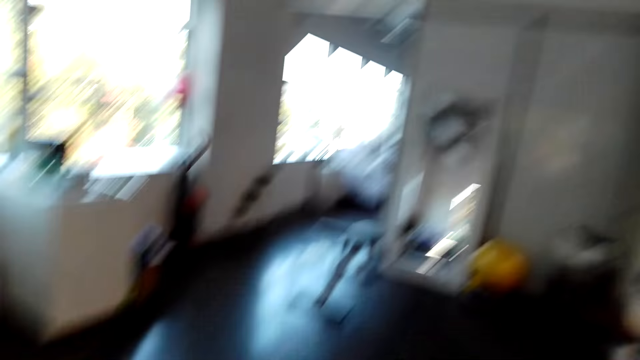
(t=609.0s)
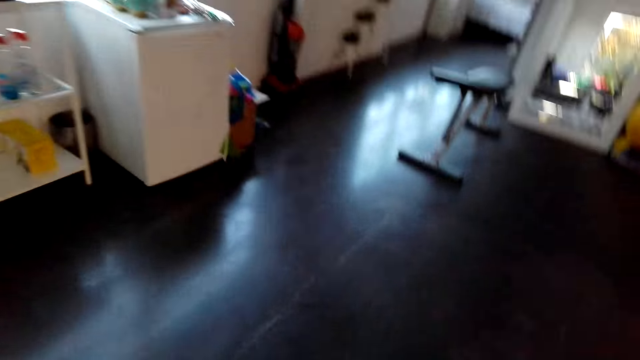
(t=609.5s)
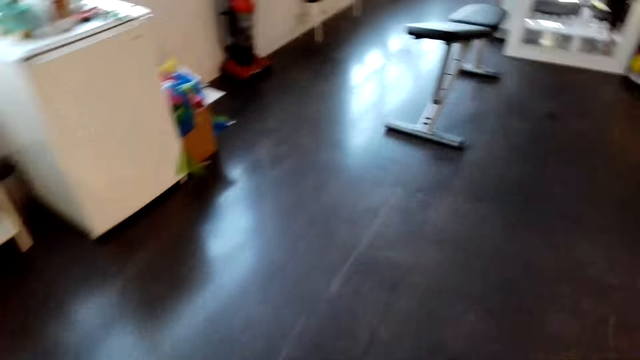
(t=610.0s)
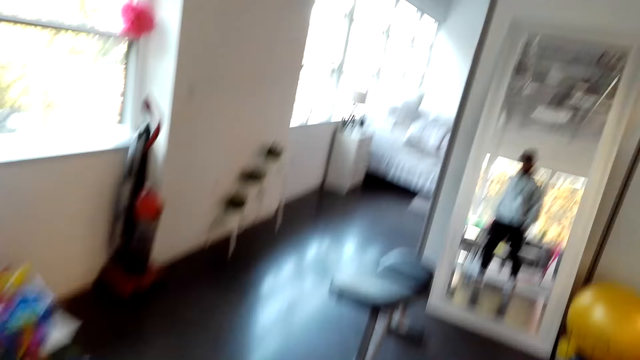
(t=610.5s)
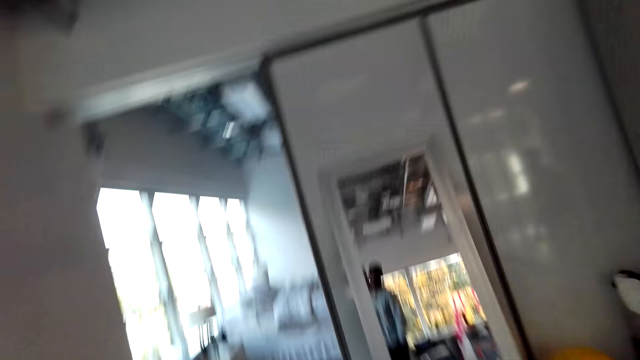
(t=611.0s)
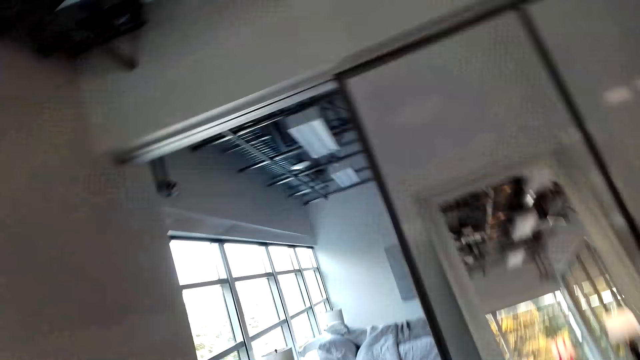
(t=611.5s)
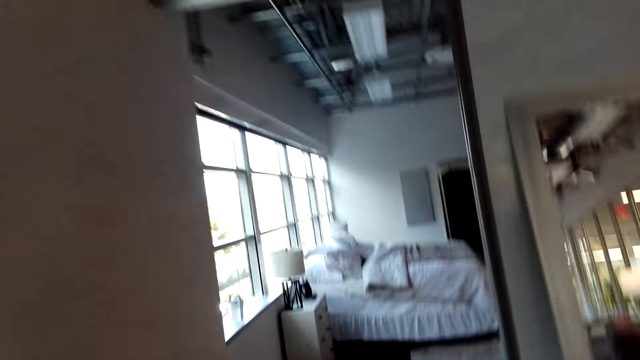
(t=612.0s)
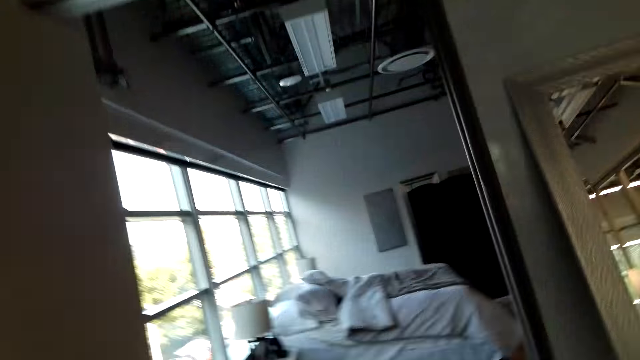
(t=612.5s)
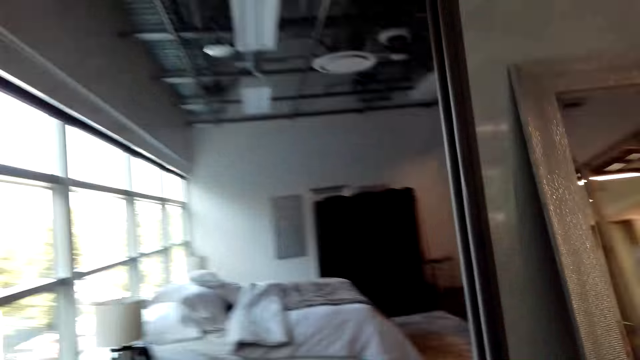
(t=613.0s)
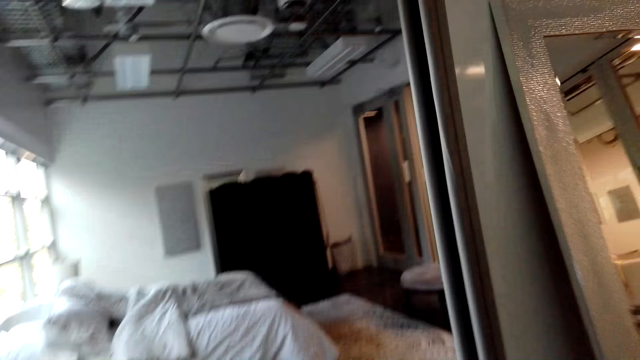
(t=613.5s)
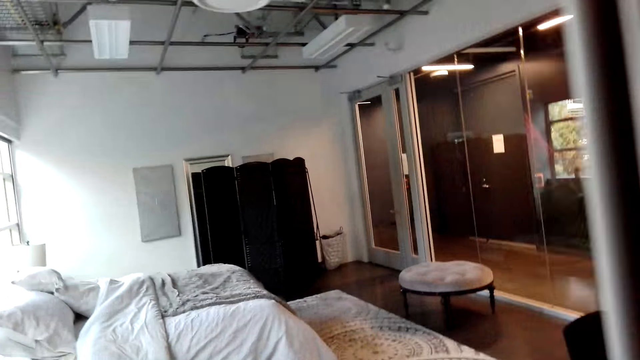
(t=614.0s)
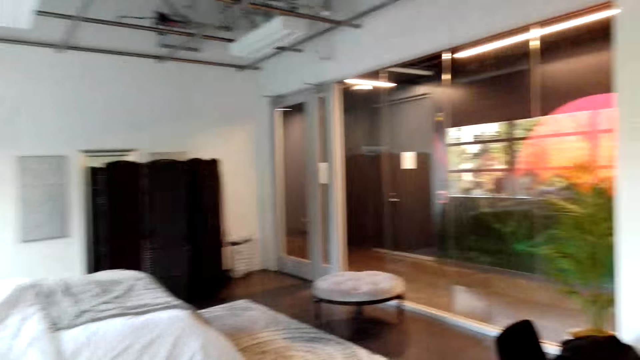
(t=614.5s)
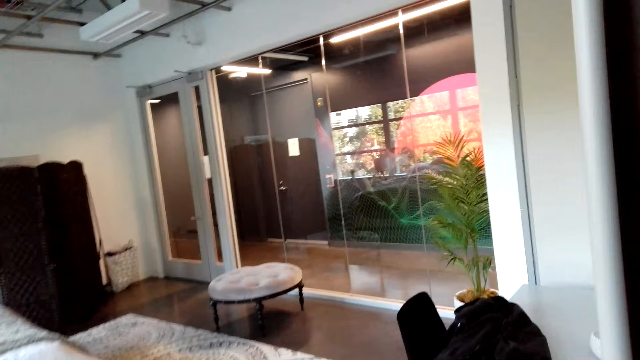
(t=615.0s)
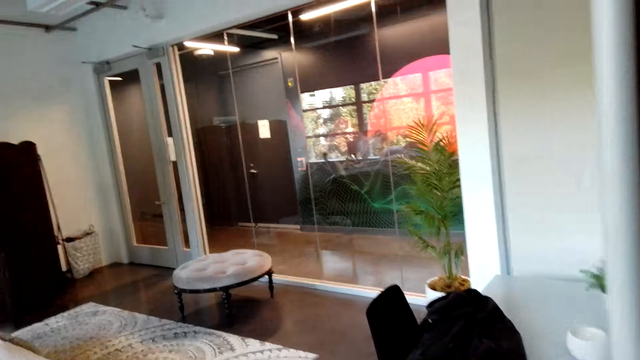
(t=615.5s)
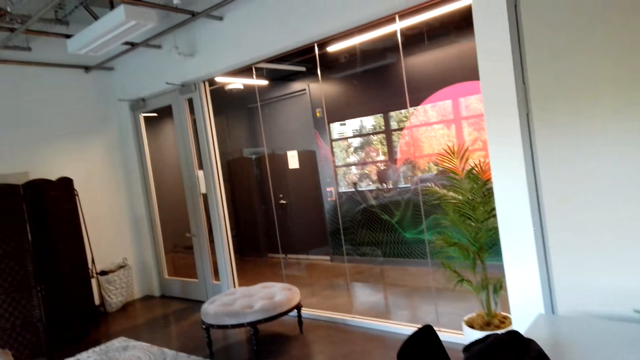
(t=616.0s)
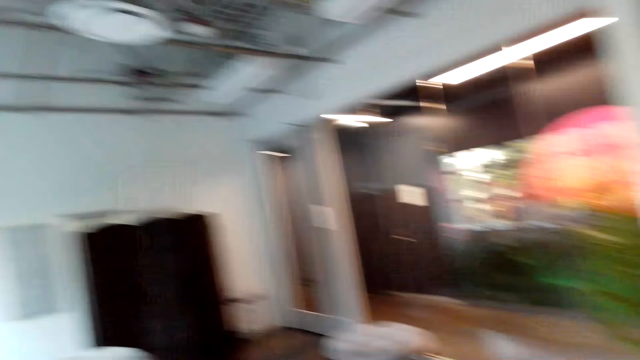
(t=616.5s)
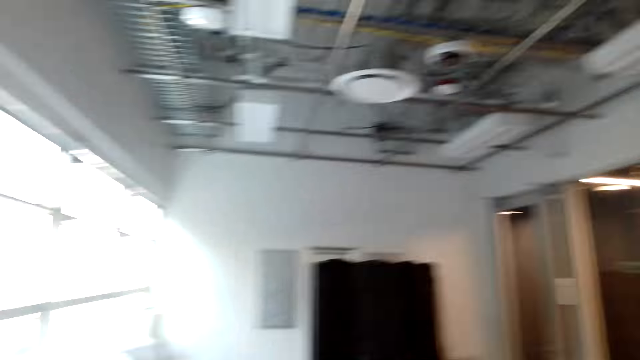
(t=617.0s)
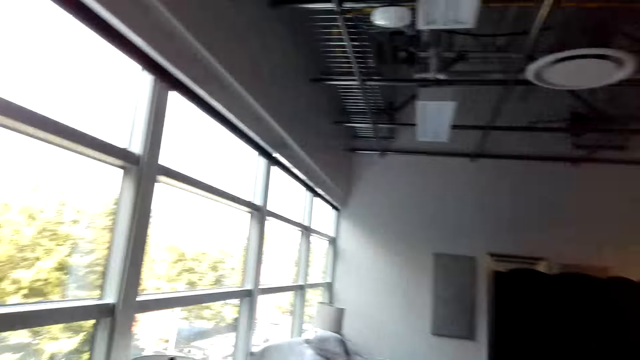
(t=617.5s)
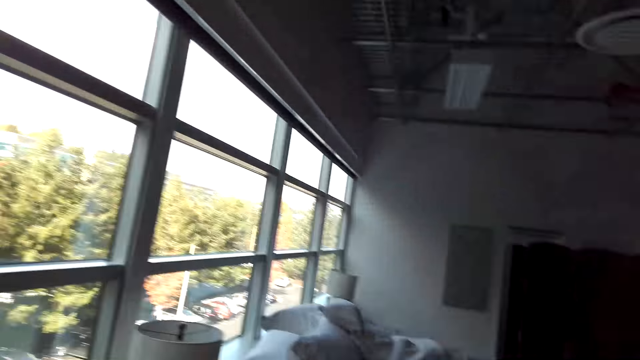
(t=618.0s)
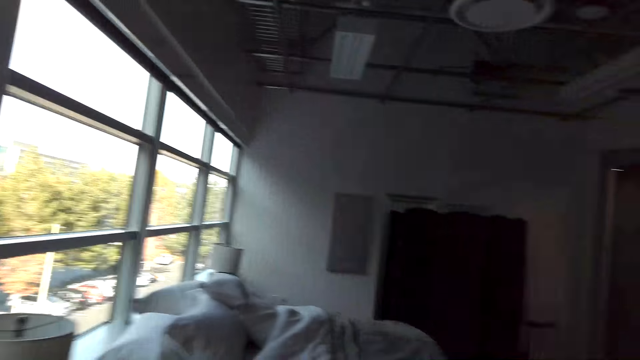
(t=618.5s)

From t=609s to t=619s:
The camera wearer stops walking.

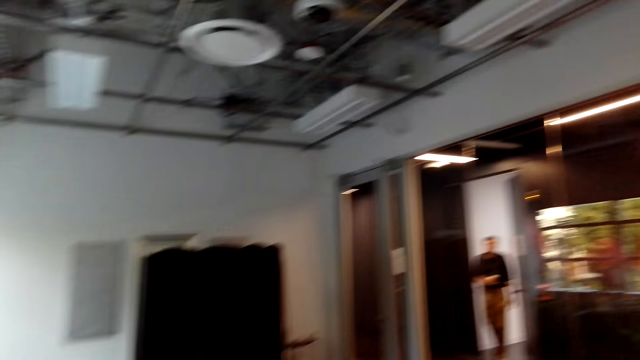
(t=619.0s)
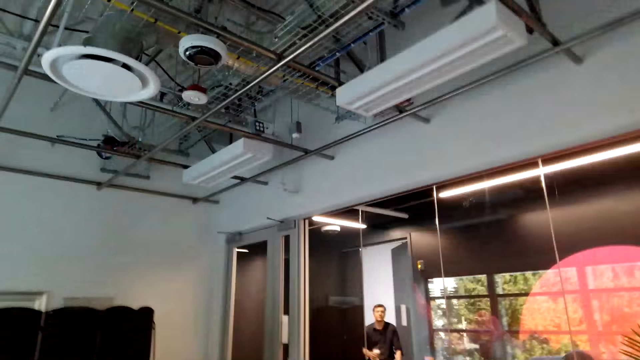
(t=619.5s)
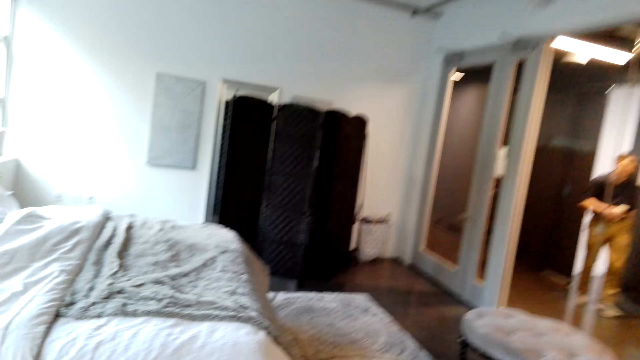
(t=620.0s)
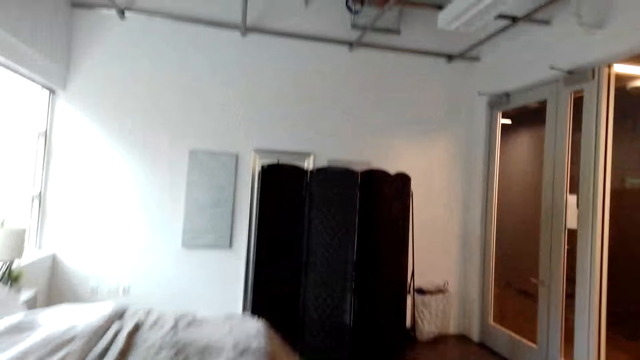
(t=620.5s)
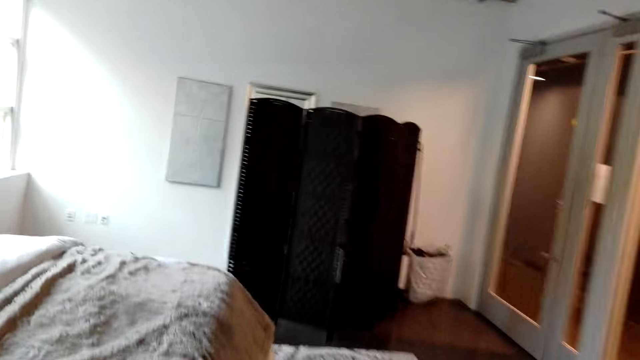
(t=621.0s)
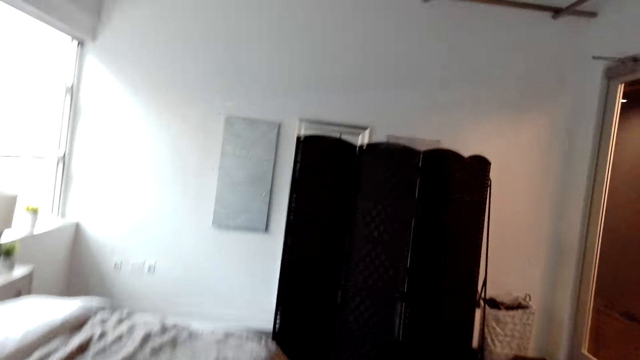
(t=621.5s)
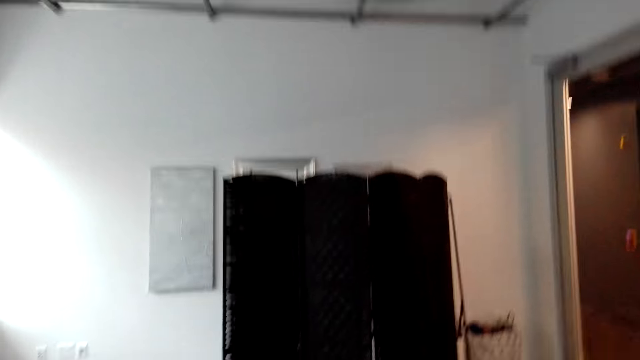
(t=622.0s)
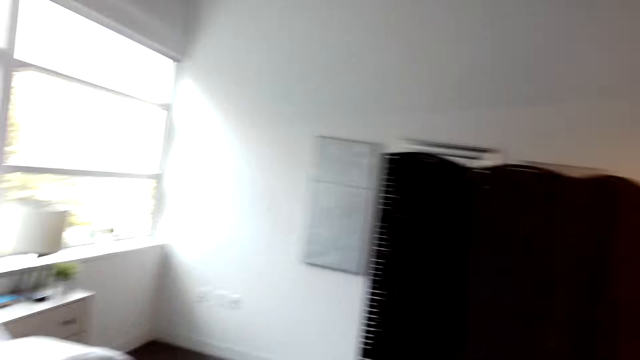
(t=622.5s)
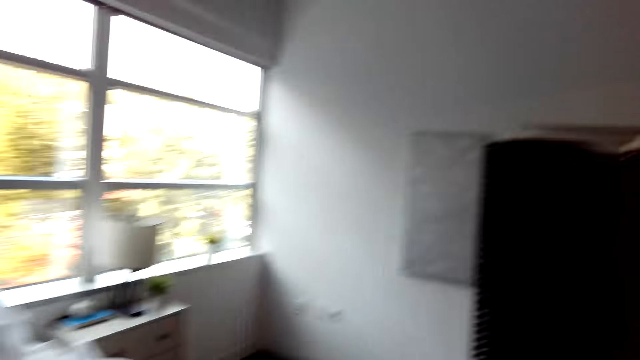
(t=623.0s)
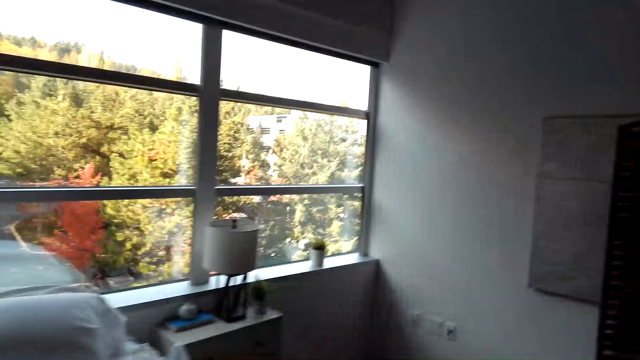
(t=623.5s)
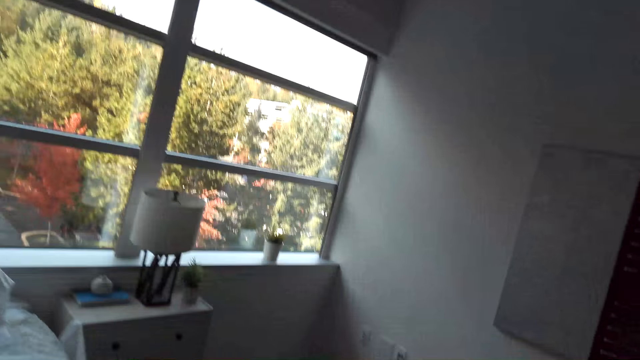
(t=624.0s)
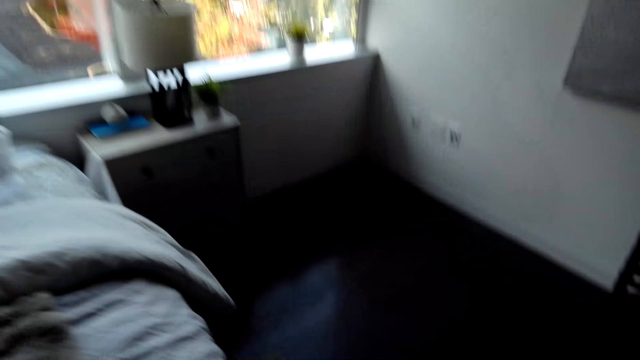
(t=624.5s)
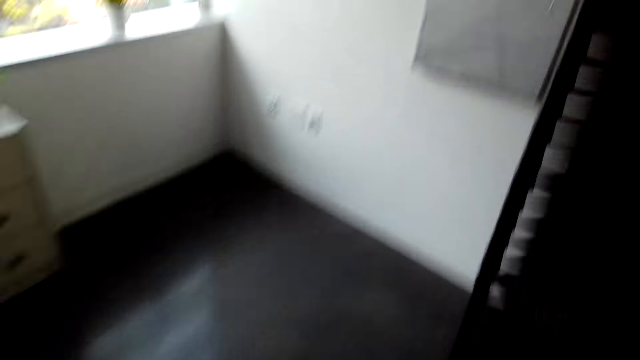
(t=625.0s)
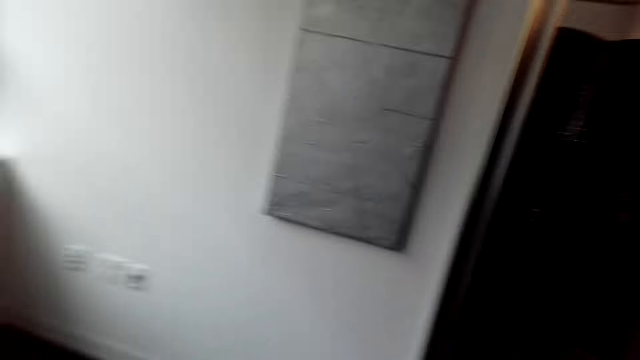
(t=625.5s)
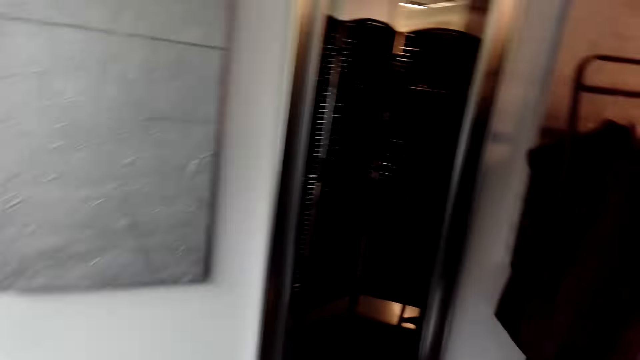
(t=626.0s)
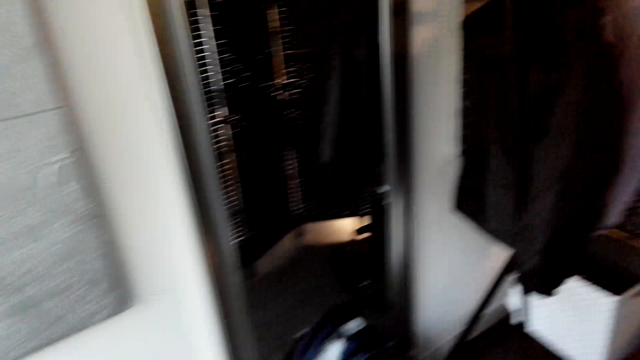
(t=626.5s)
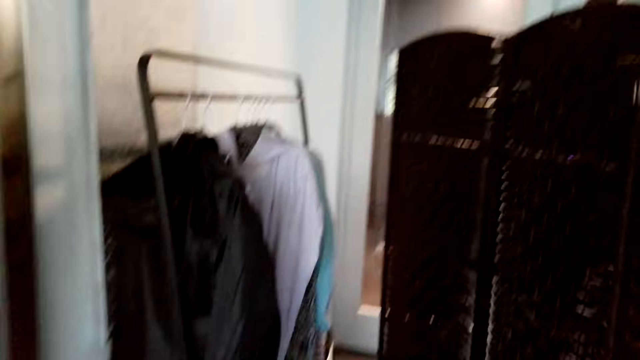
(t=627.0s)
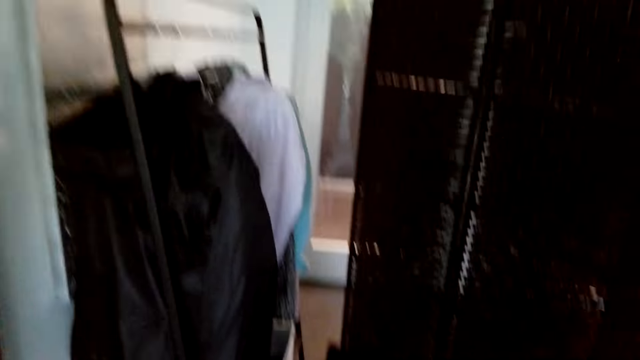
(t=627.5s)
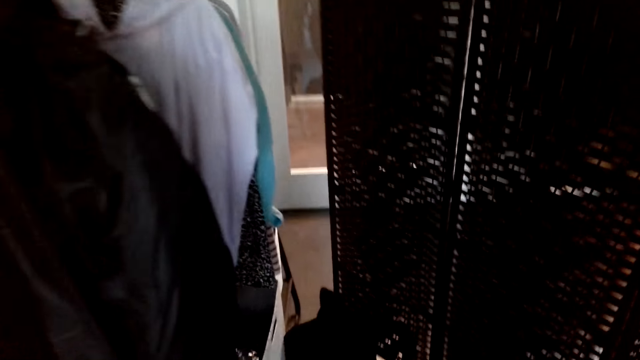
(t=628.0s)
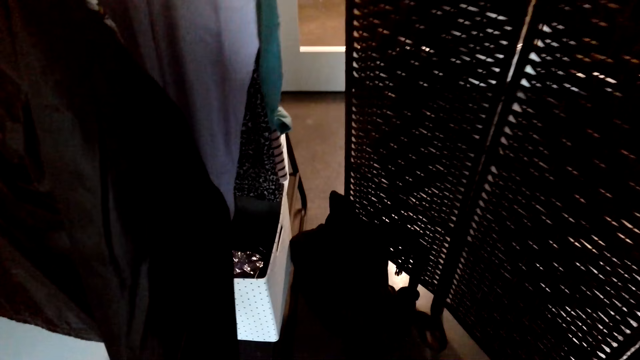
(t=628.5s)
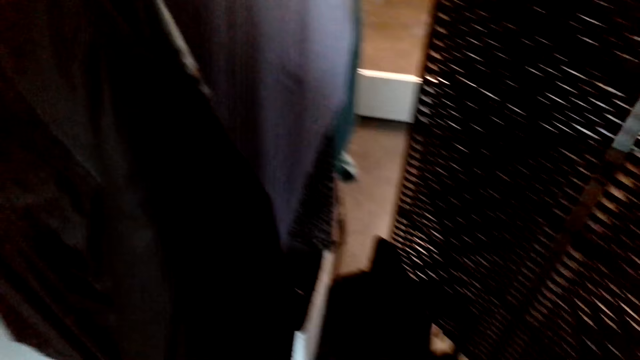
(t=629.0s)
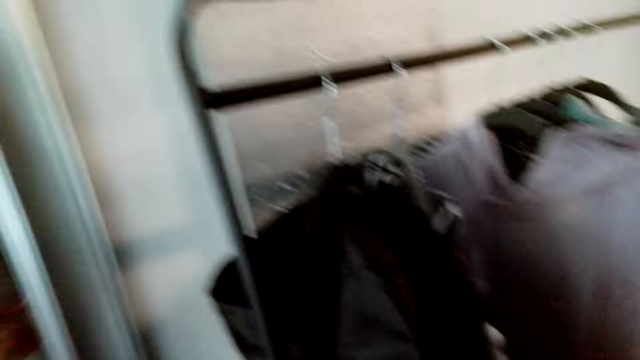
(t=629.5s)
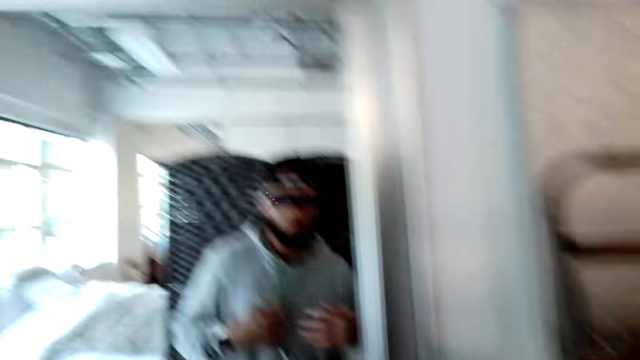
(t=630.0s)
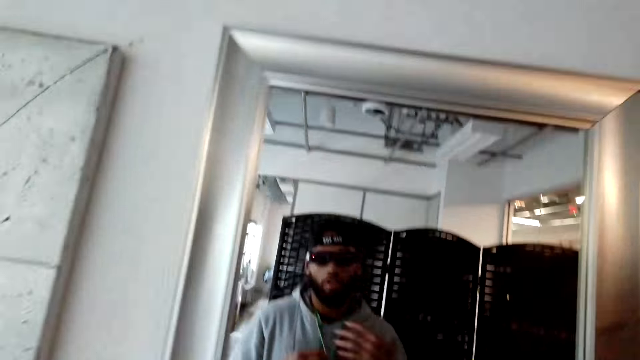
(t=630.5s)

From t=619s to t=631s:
The camera wearer looks around. A man stands in the house. The camera wearer converses with the man. They walk around the house. They converse with the man. They walk around the house.
